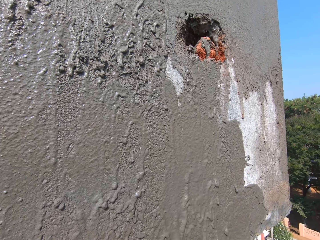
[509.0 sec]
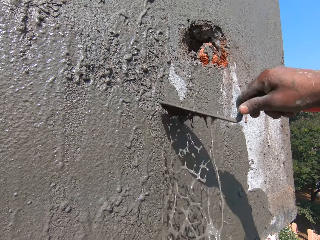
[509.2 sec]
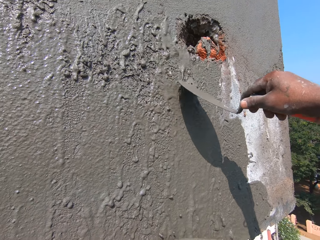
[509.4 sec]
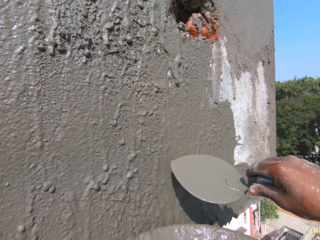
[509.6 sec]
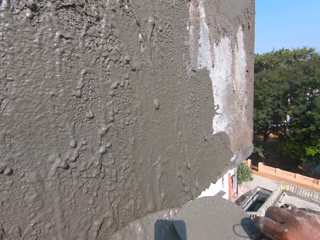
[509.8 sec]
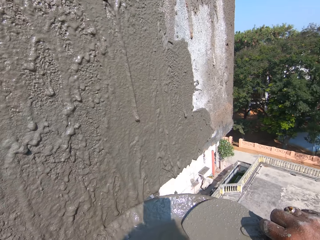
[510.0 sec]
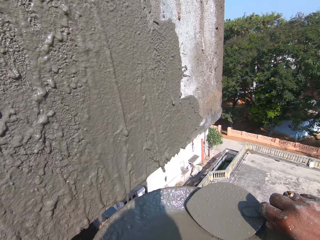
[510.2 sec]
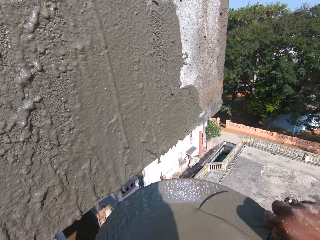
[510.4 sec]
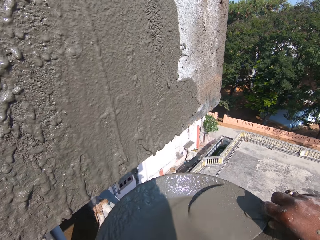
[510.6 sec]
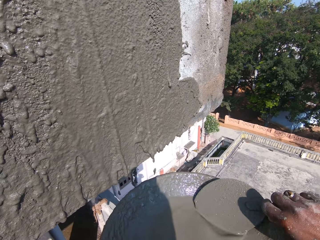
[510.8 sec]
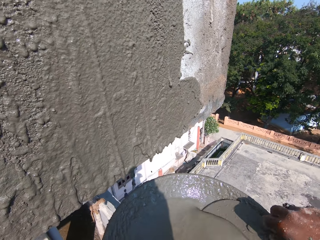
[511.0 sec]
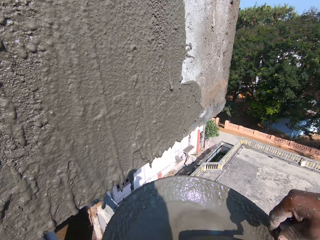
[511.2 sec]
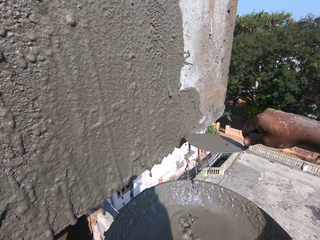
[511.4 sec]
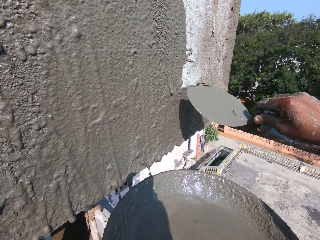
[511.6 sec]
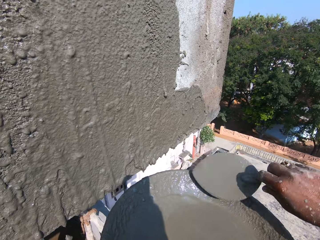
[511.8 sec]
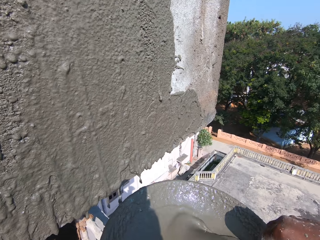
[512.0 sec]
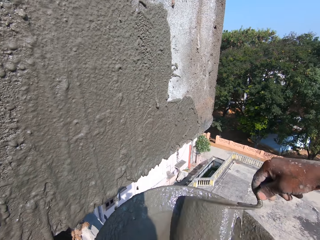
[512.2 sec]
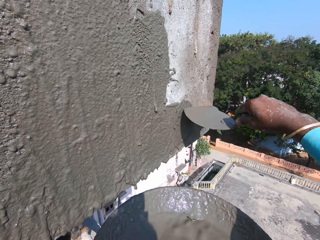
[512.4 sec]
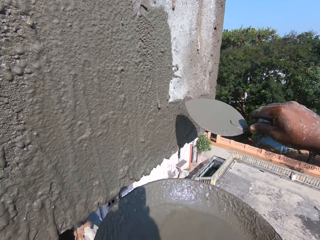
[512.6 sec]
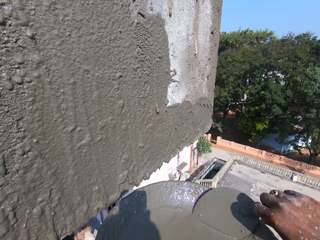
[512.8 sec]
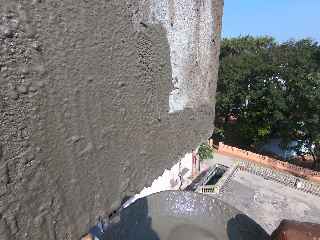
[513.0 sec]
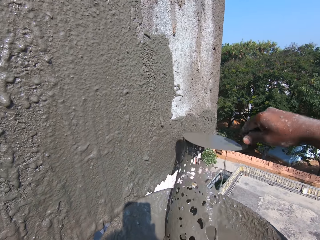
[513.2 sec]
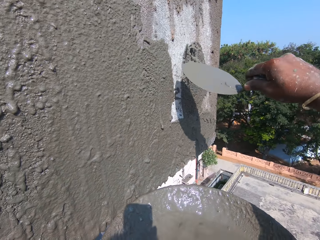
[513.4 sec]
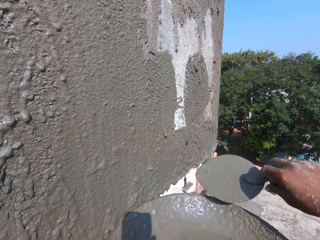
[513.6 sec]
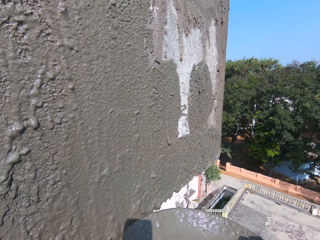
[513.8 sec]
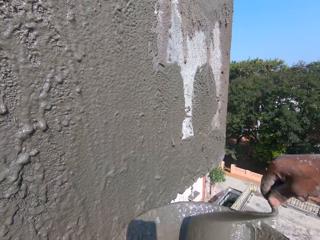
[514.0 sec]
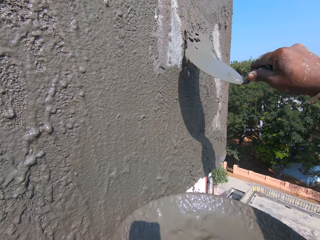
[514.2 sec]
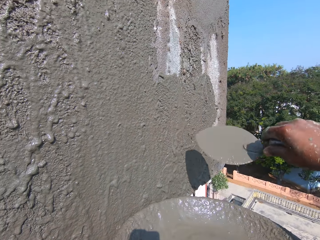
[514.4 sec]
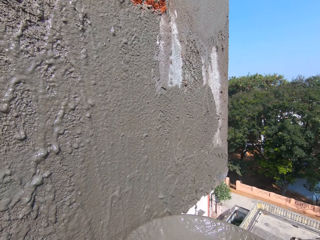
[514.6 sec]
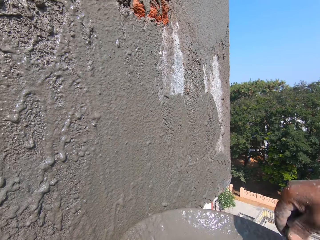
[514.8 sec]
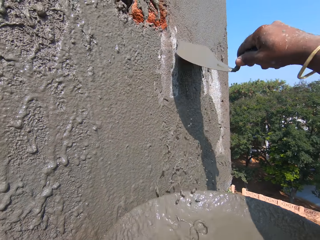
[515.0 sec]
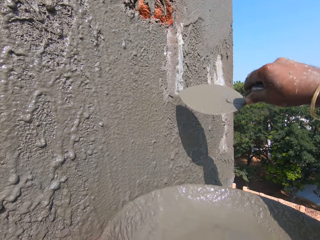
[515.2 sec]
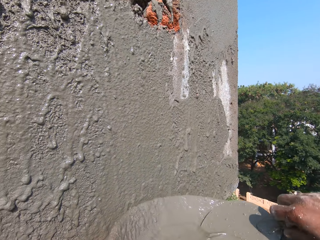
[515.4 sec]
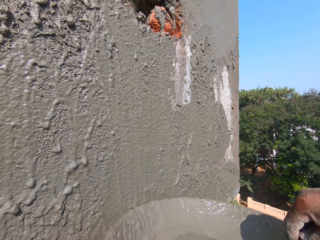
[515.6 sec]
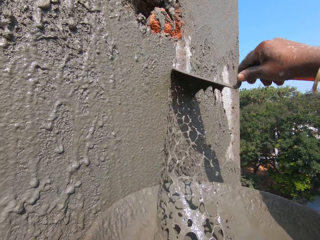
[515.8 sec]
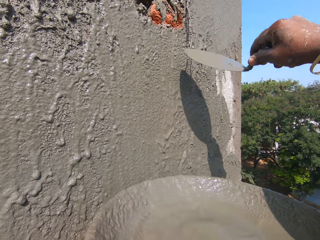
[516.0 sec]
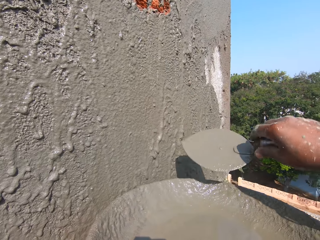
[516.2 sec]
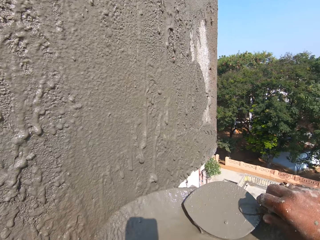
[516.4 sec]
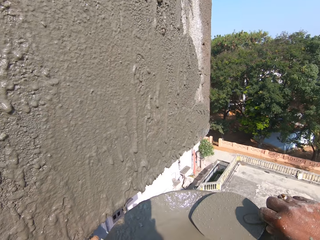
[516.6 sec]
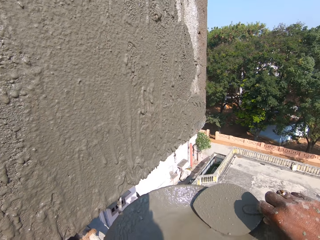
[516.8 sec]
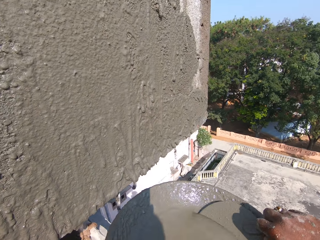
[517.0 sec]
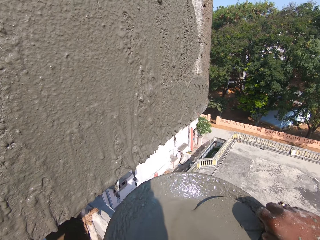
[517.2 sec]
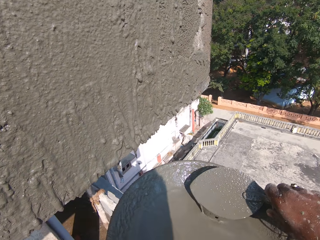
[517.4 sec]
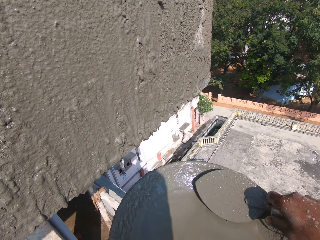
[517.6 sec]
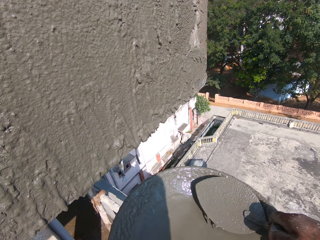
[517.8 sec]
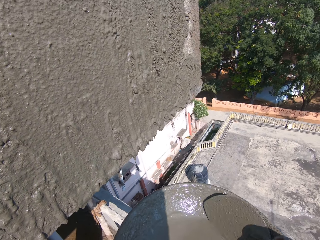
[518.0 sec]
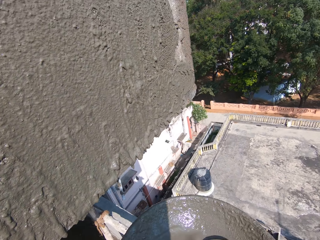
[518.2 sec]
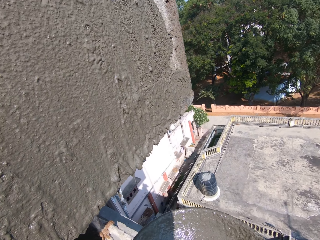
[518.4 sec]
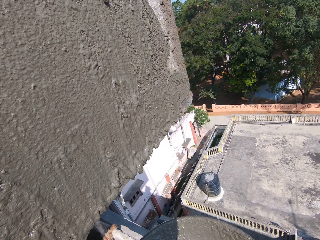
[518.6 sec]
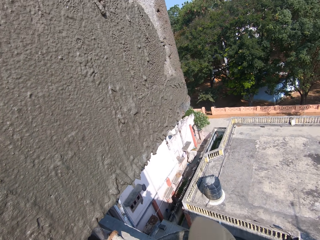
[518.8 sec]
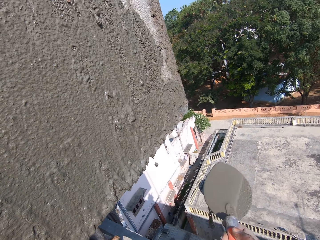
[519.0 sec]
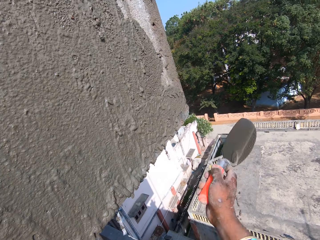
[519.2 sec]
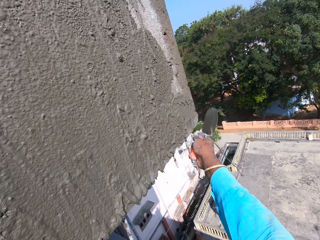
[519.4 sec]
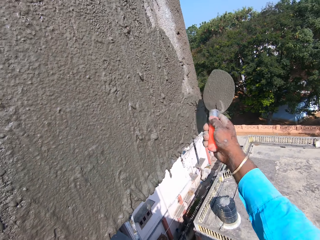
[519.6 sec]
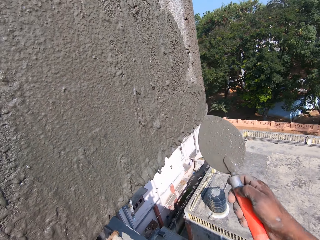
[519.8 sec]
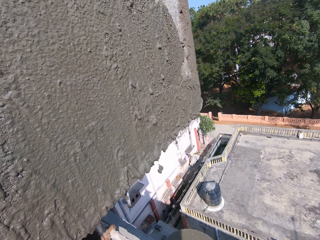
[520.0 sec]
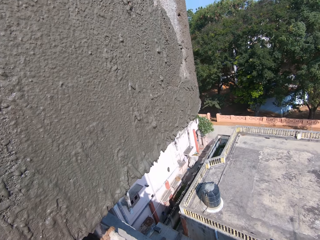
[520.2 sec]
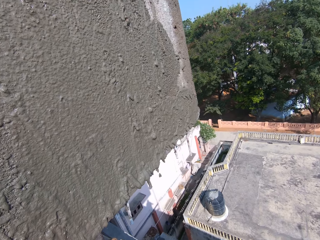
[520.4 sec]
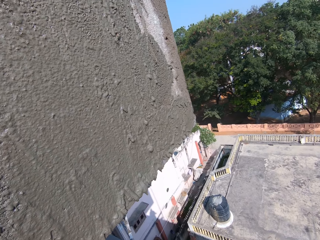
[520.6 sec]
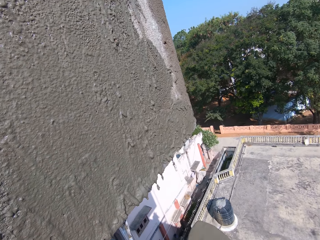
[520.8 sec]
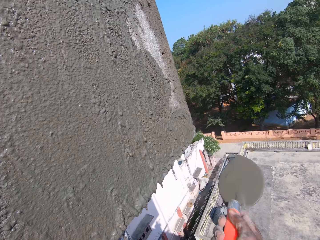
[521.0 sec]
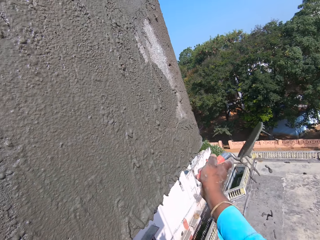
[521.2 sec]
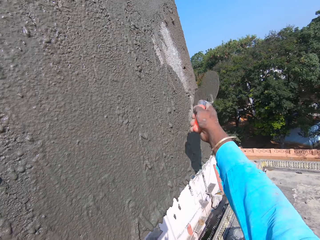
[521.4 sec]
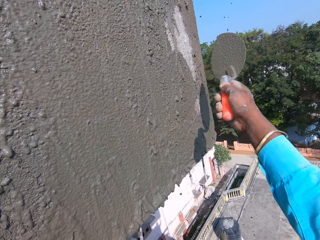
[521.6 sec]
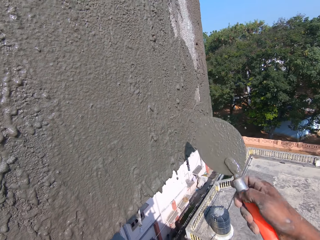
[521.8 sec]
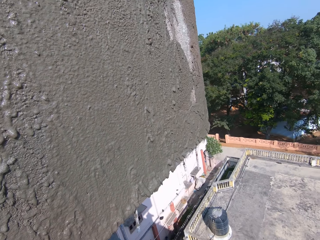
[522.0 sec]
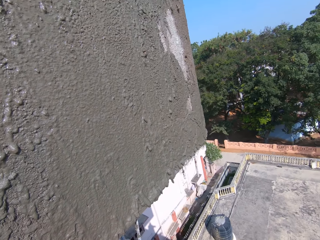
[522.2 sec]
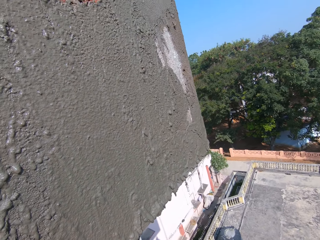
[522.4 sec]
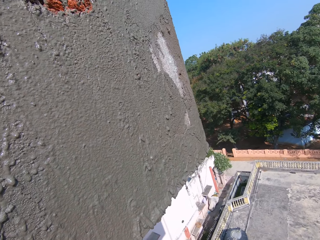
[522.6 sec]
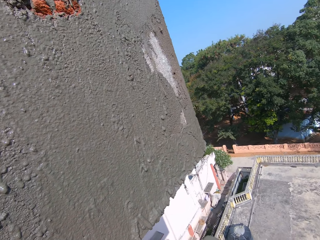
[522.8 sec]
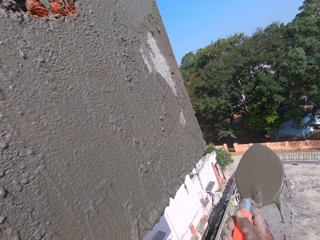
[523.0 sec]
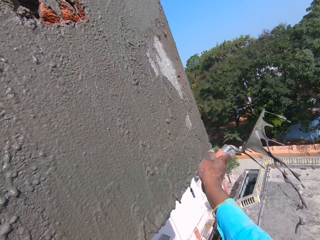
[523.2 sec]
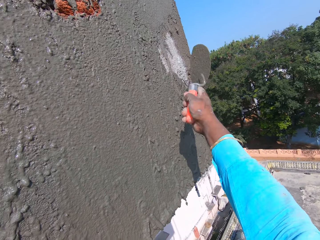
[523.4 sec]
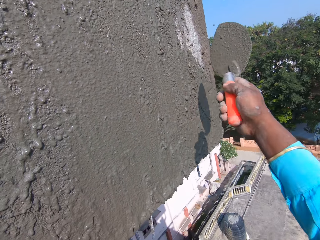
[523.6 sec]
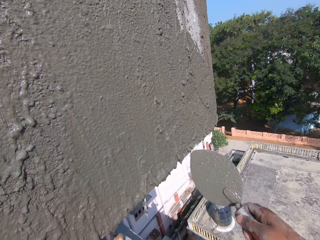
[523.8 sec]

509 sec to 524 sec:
The camera wearer stirs cement with the trowel. They pour the cement on the wall. They hold the trowel on the basin. They pour the cement on the wall.

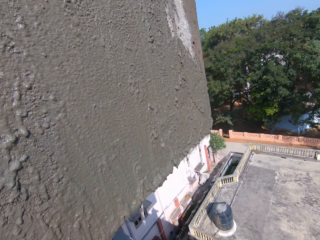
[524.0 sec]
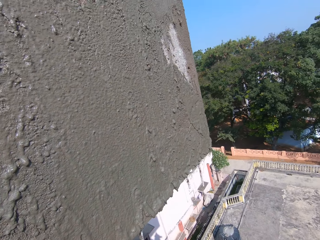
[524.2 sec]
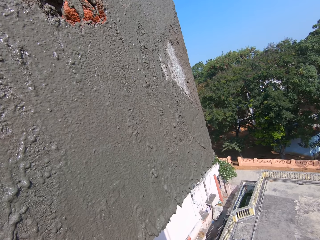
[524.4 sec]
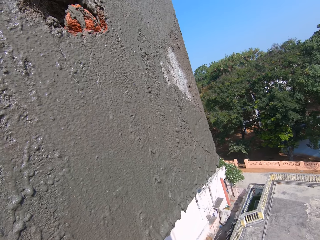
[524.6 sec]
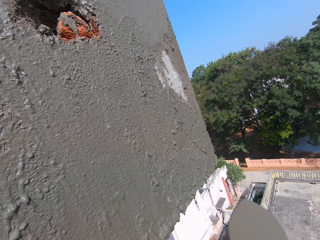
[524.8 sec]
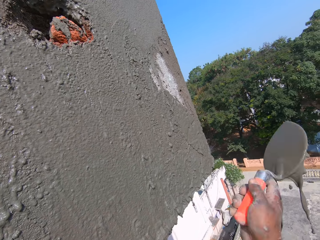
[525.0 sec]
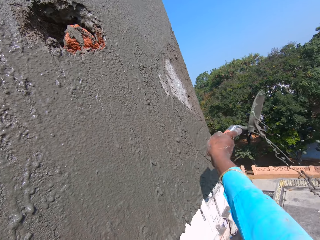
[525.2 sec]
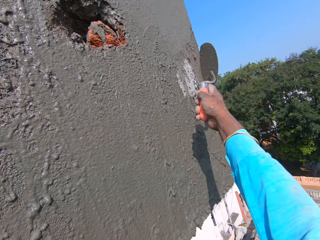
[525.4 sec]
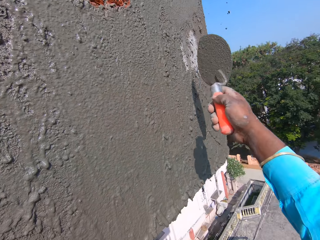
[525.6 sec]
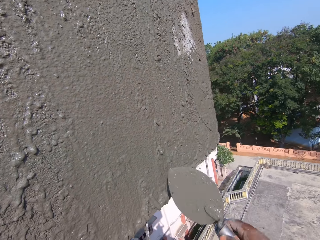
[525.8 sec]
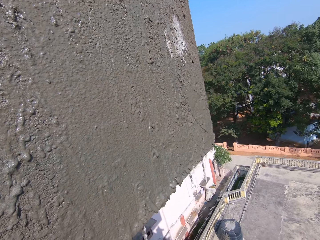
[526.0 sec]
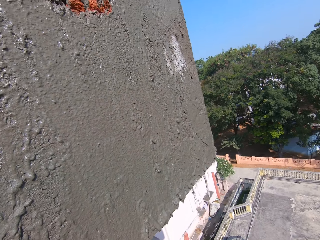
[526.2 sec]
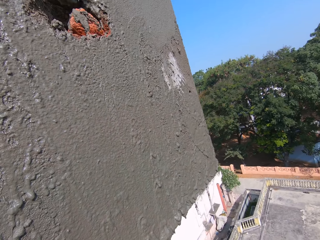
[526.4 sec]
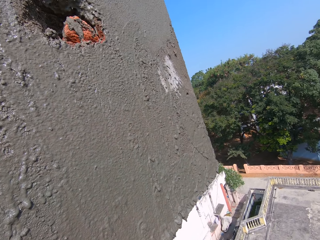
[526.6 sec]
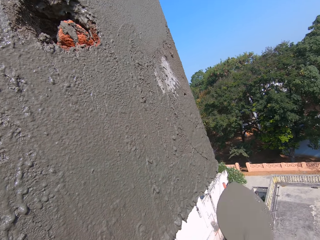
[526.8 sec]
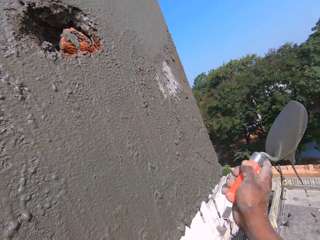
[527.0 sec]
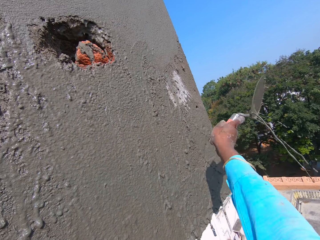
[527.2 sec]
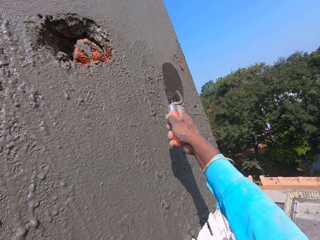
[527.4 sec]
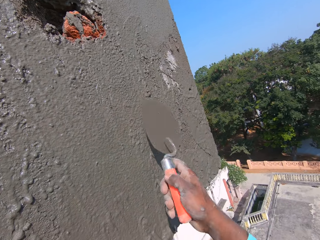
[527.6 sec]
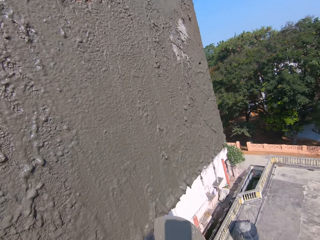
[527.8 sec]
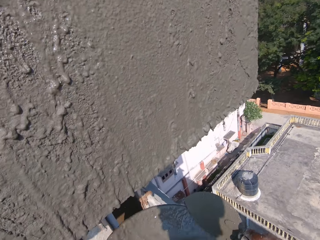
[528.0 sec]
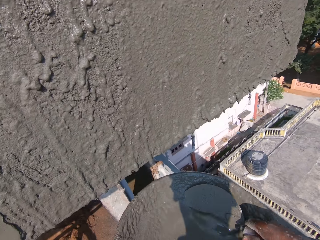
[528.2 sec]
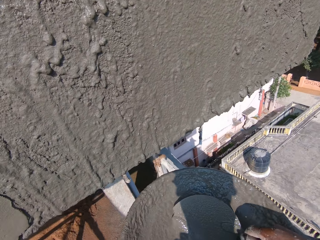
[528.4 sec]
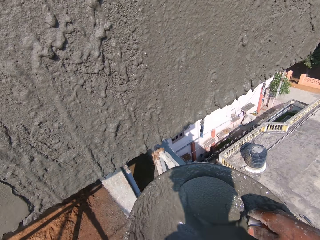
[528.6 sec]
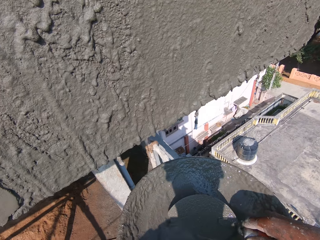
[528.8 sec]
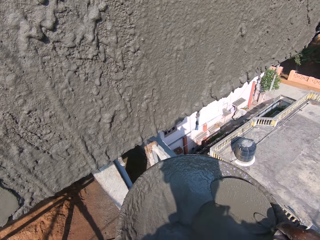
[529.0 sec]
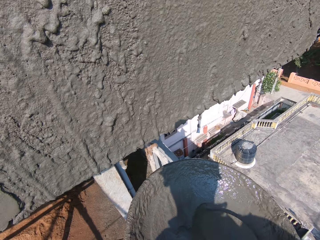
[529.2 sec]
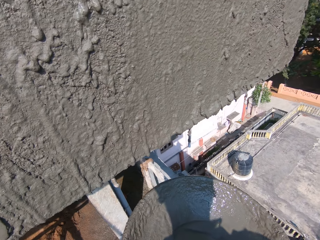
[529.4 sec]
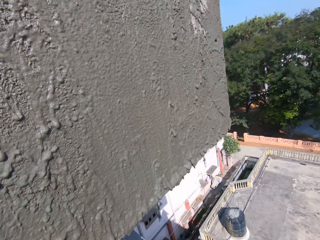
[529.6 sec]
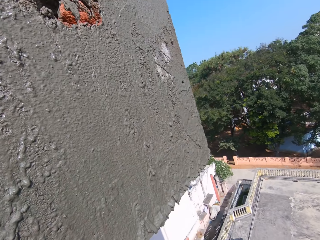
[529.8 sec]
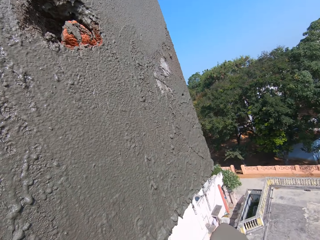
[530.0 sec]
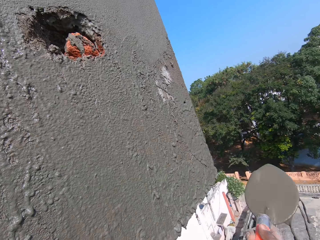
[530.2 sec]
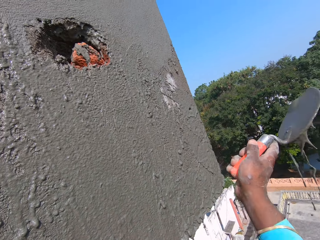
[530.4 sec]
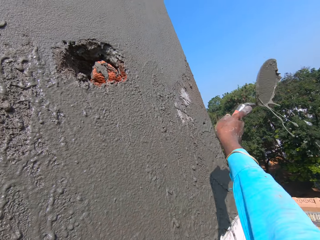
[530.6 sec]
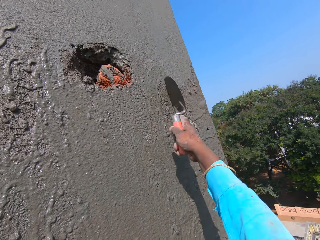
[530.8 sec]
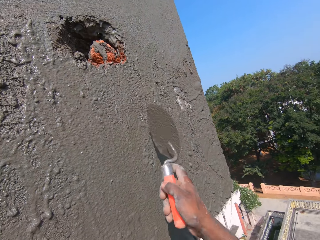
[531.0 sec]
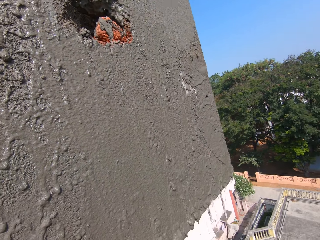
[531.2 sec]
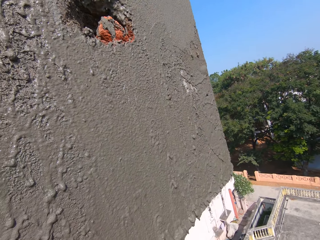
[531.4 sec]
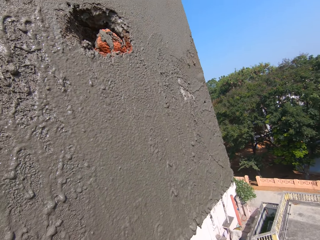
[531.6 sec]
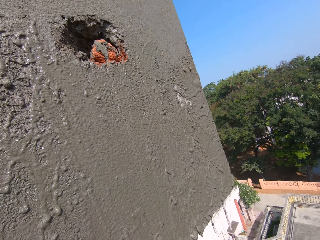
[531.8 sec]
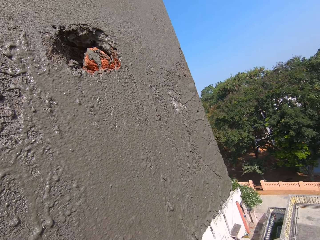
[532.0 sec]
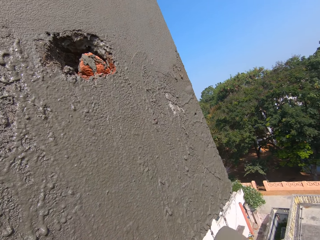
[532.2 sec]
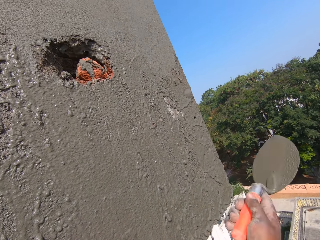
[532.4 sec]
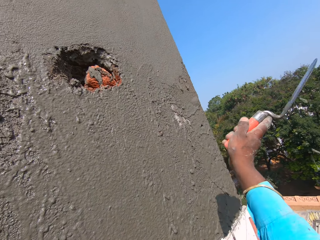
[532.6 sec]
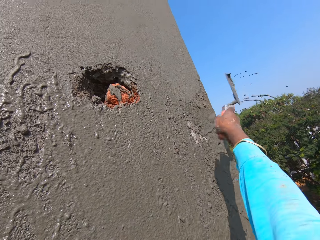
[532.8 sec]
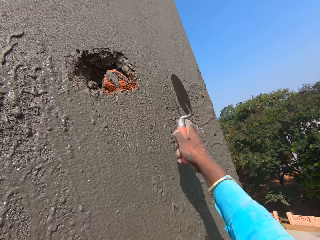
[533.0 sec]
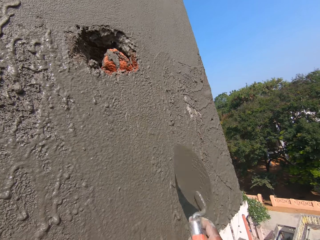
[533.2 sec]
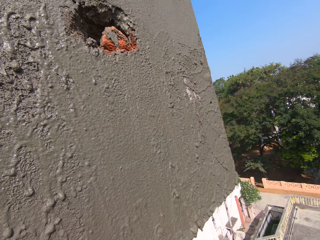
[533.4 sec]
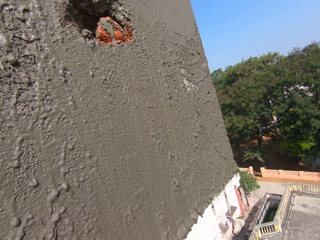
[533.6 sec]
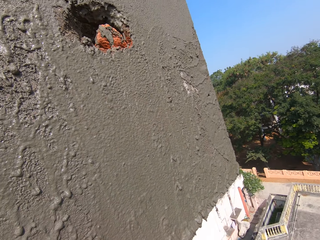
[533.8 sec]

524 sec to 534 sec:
The camera wearer gathers cement in the basin. They look up. They pour cement on the wall.
